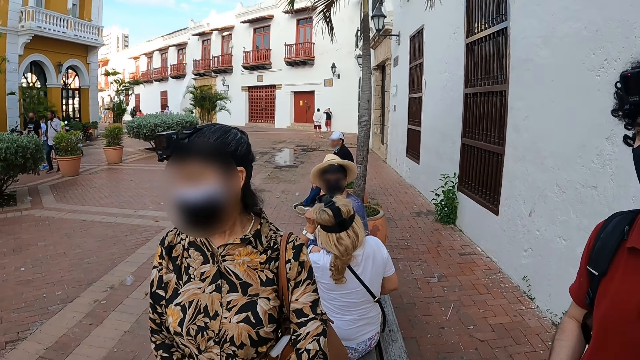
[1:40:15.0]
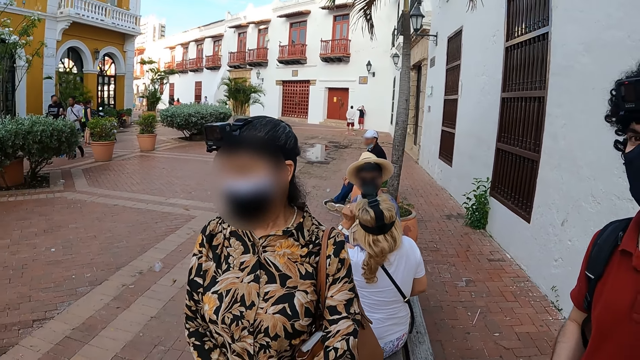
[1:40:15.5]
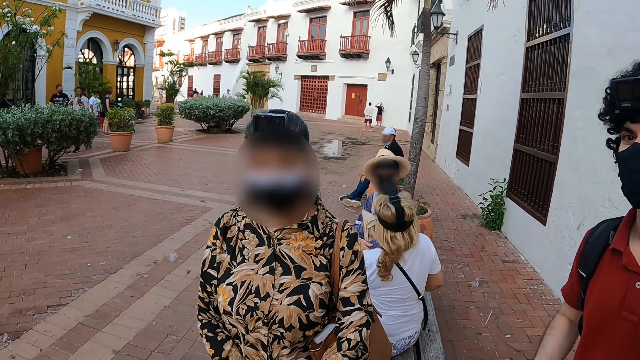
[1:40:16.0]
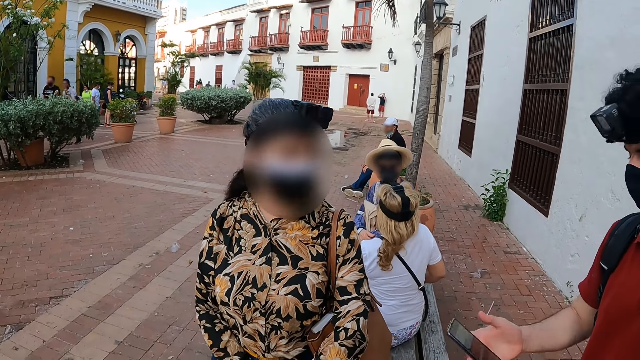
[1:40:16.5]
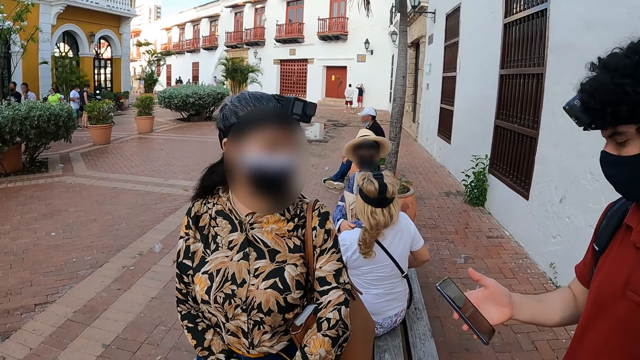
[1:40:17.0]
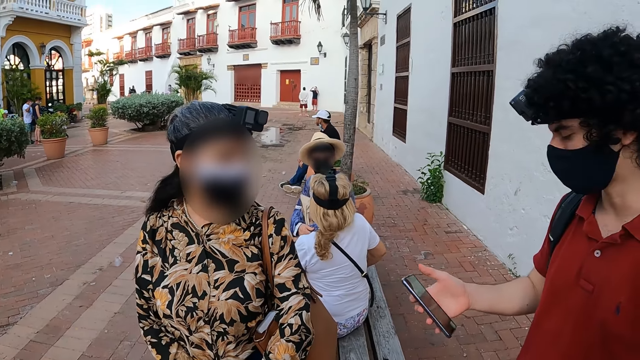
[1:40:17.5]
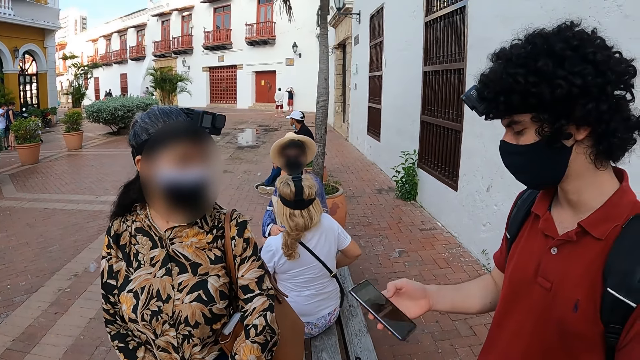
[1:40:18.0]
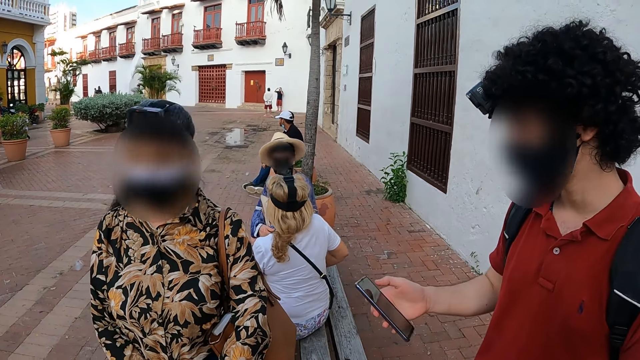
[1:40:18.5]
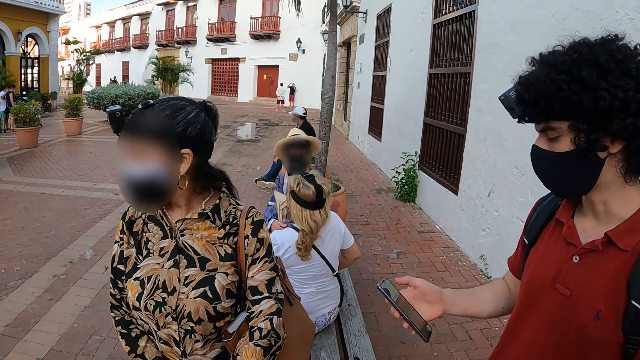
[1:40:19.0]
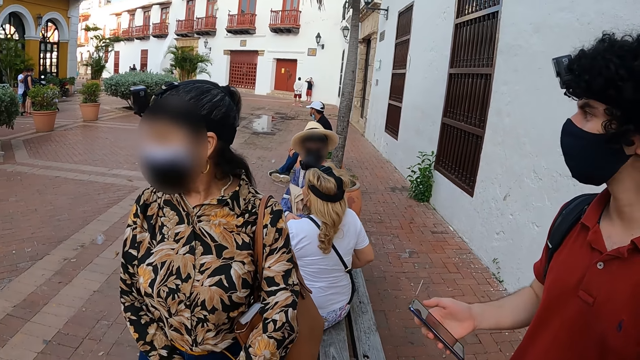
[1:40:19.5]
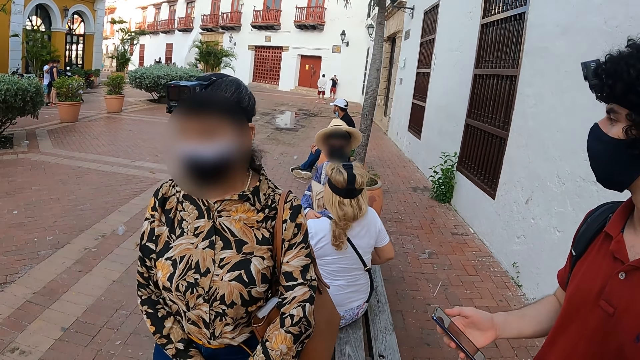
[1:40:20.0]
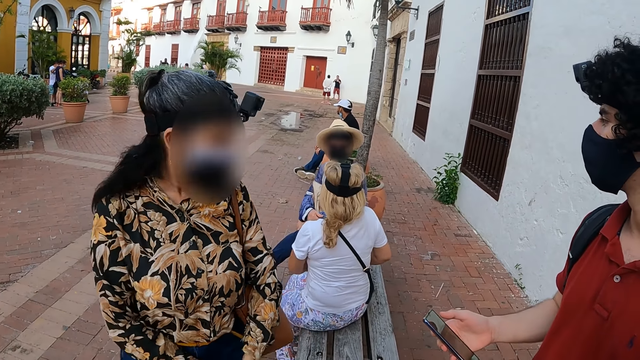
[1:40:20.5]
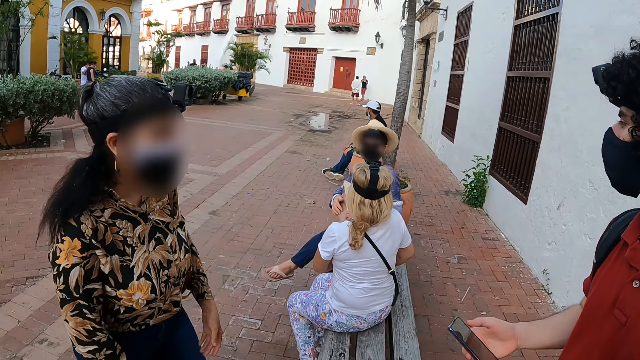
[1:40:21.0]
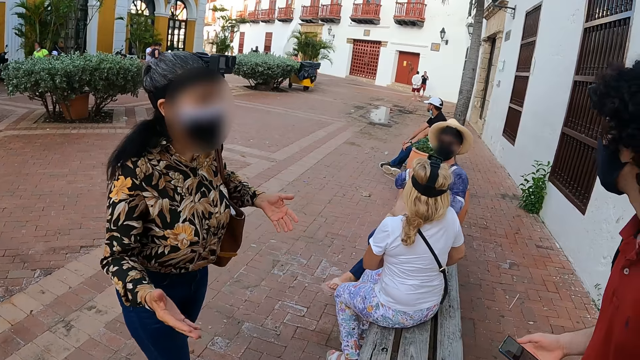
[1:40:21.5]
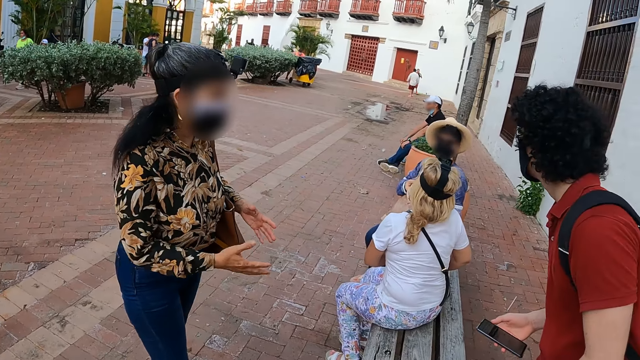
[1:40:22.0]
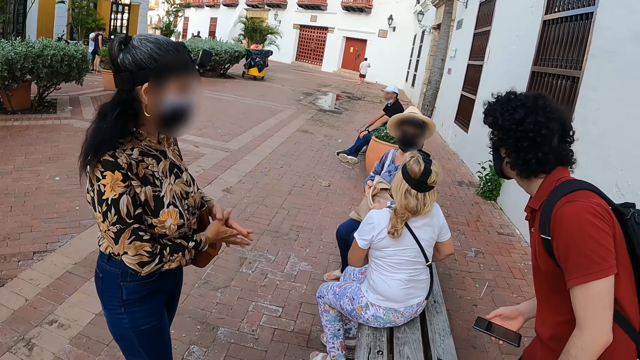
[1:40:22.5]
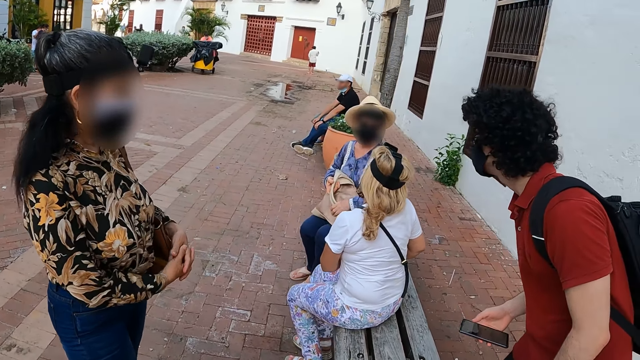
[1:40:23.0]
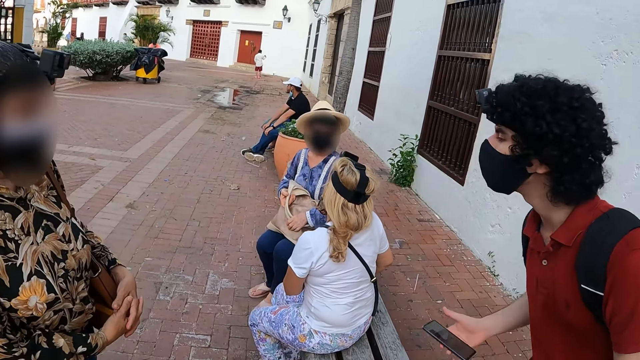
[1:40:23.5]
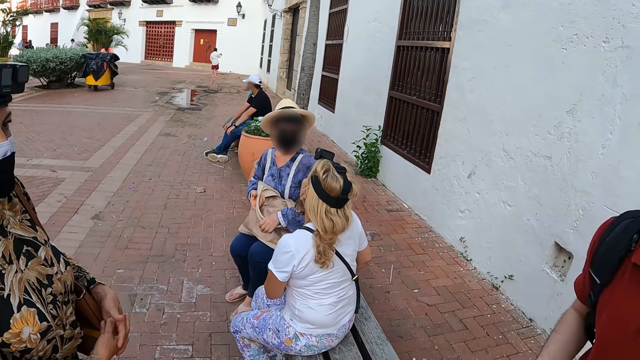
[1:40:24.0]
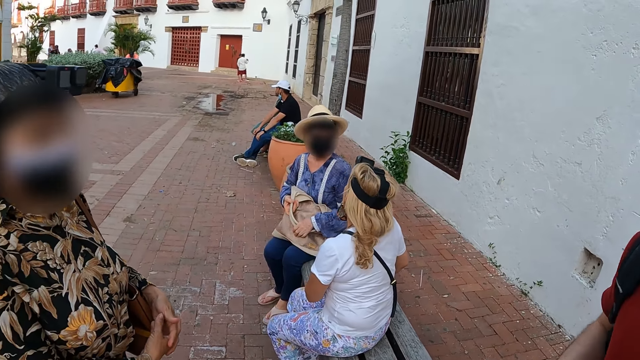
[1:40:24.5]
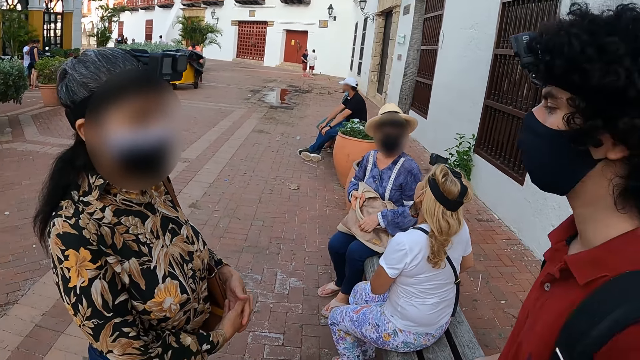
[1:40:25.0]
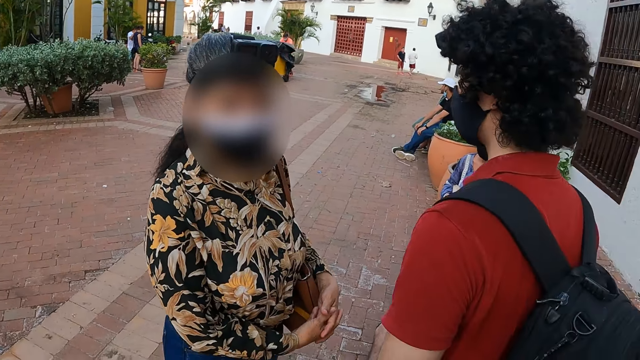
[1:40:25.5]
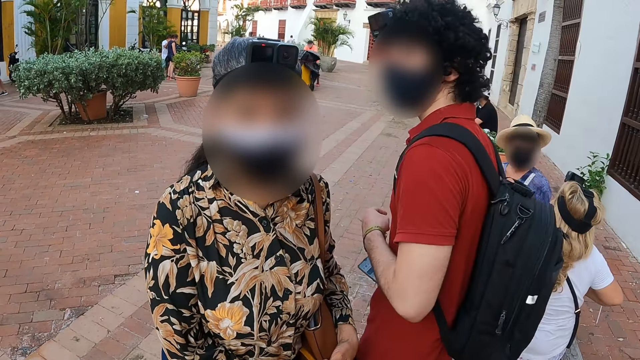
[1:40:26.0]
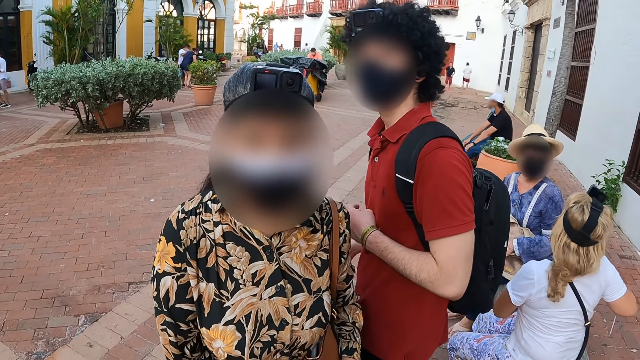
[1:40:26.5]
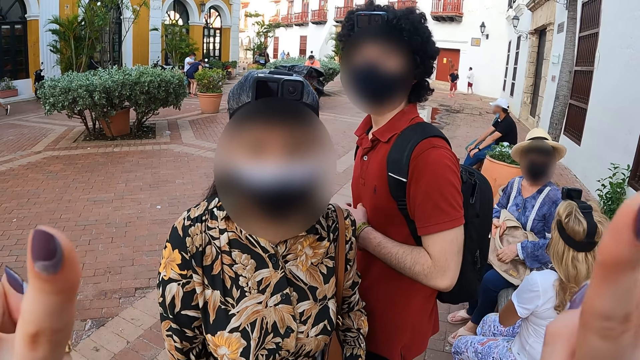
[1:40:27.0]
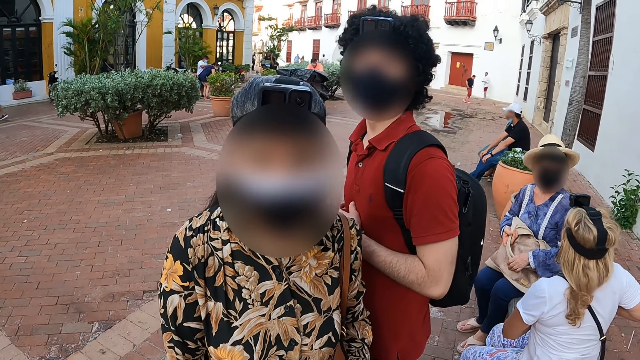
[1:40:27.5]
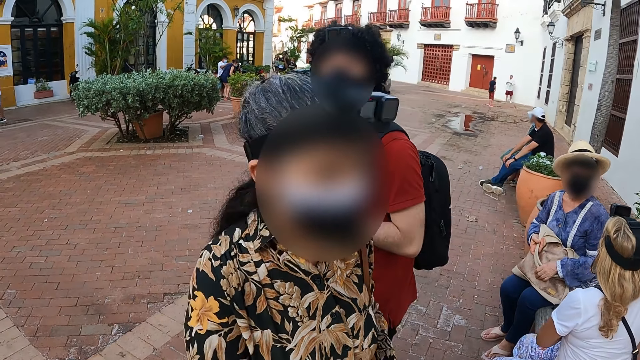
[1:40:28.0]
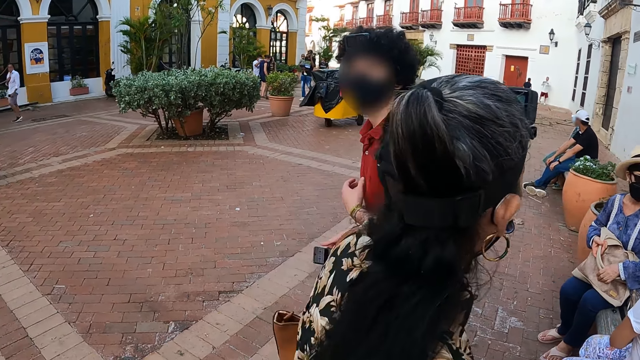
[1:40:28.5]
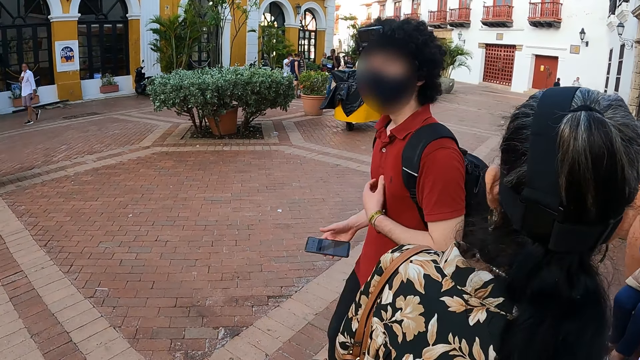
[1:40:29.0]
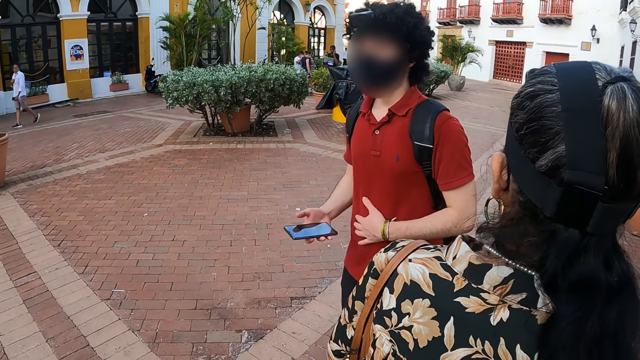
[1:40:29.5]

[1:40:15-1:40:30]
The camera wearer stares around the buildings. A man operates a phone. The man looks at the screen of a mobile phone. A woman makes gestures to the man. The woman interacts with the man. The man walks towards the woman around the pavement. The camera wearer makes gestures to the woman.

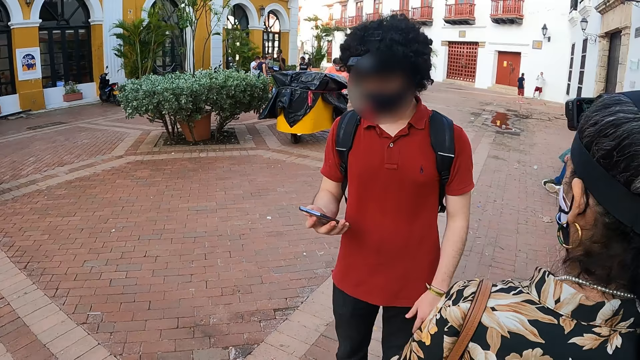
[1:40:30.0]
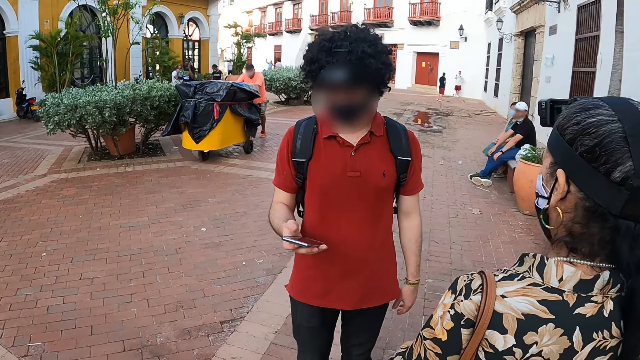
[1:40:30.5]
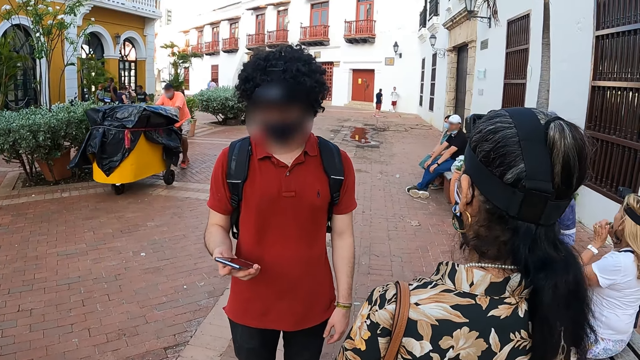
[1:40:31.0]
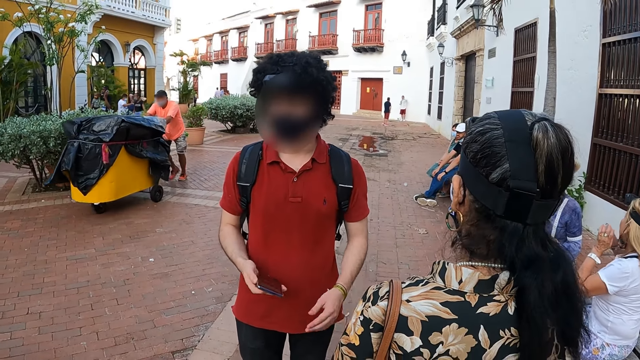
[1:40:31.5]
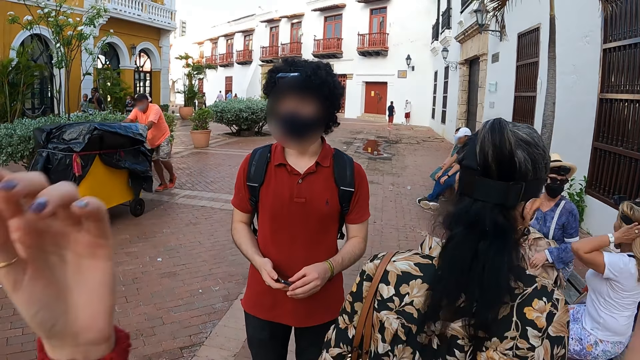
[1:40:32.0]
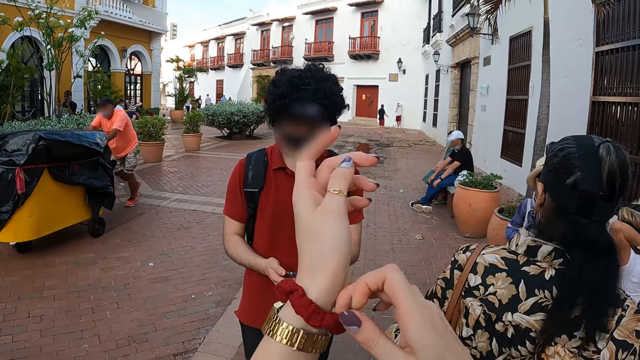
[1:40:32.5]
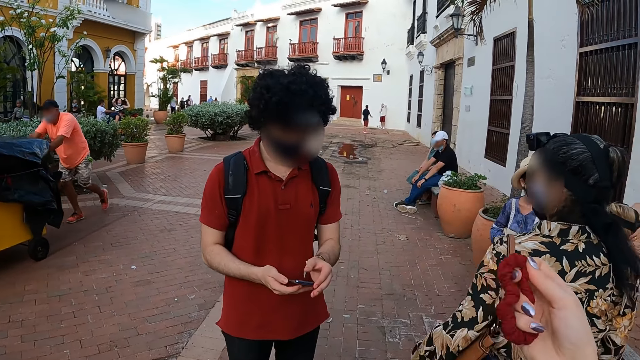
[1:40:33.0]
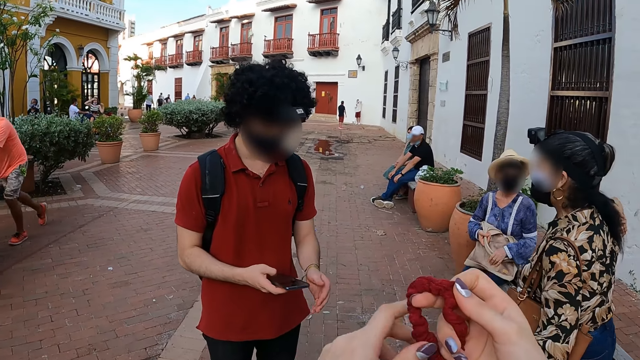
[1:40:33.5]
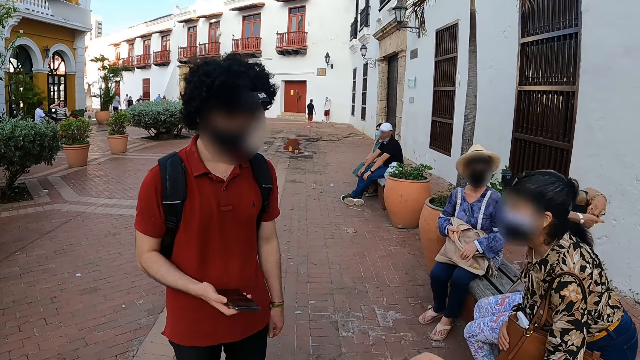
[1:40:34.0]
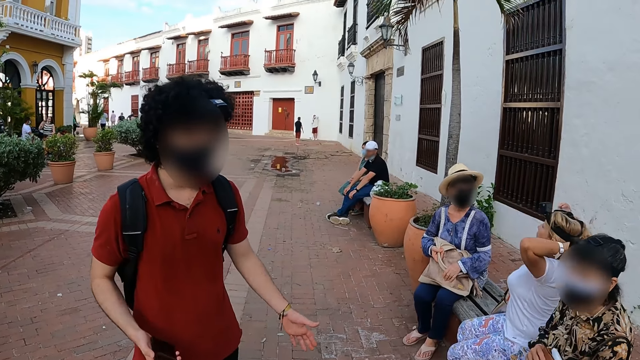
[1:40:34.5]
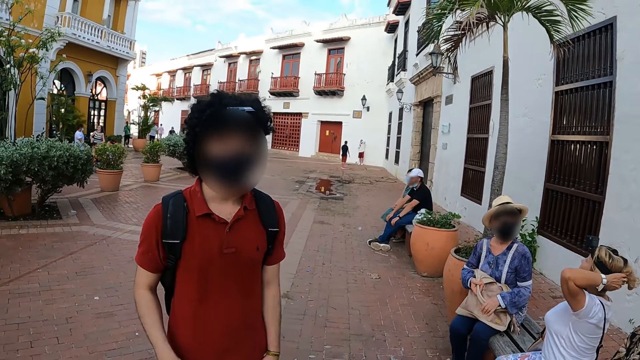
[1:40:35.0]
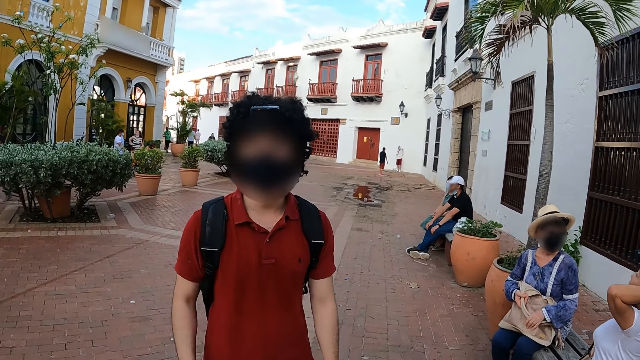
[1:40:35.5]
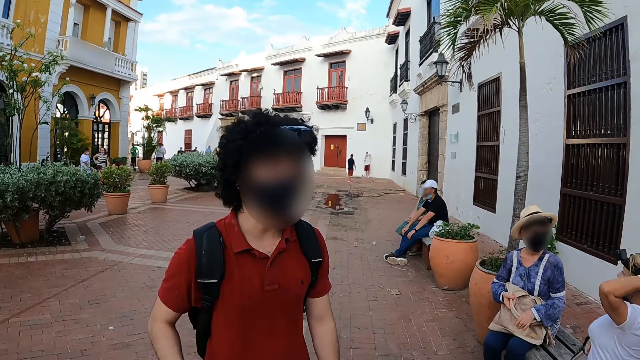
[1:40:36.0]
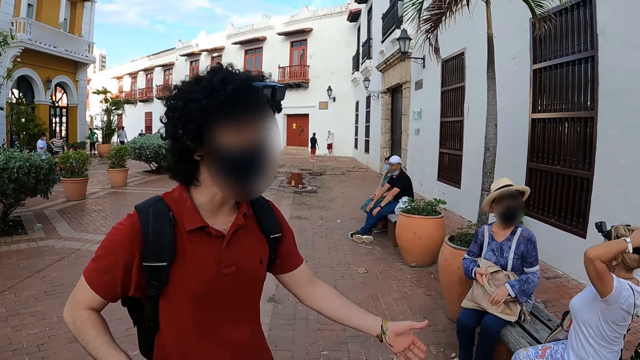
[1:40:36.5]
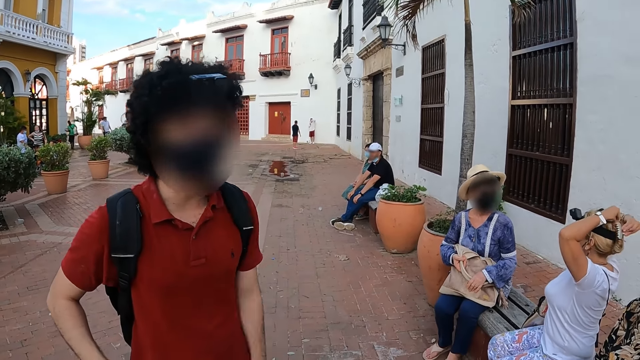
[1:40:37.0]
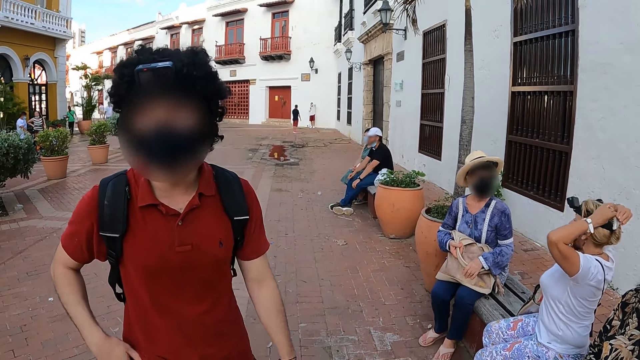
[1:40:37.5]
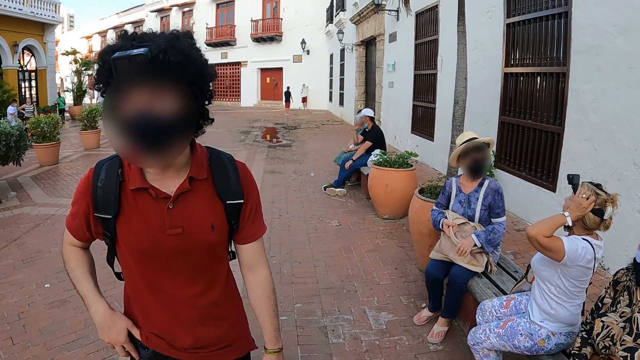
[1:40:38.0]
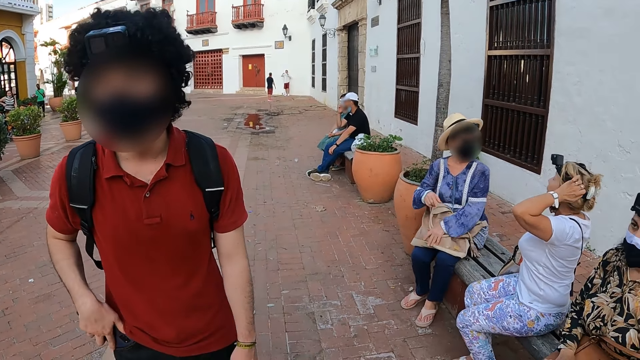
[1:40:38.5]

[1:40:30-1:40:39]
A man looks at the screen of a mobile phone. The man operates the phone. The camera wearer makes gestures to another man. They remove a piece of cloth from the left hand. A woman sits on the bench. The camera wearer stares at the other man. The other man makes gestures to the woman. The first man interacts with the camera wearer. The other man puts a phone in the pocket.
